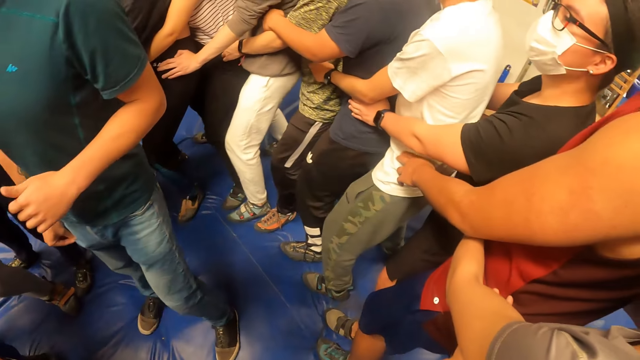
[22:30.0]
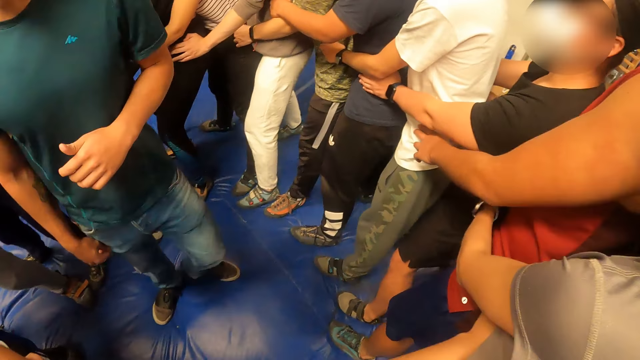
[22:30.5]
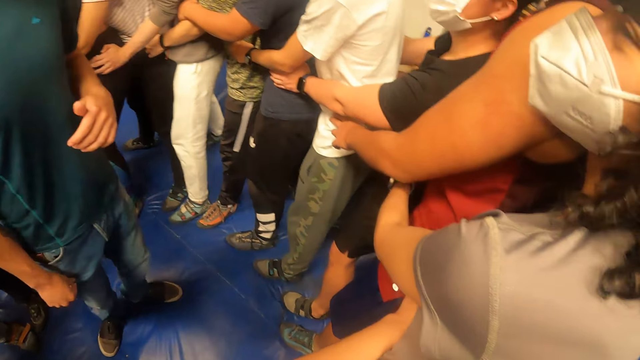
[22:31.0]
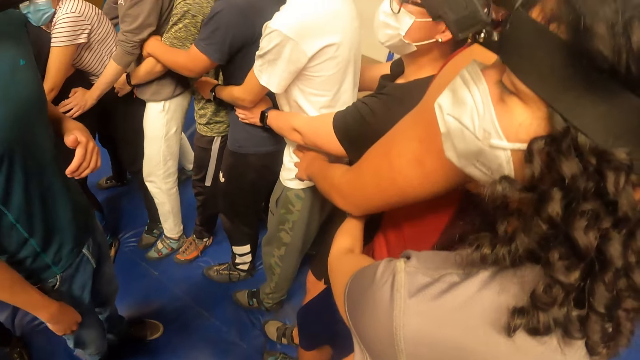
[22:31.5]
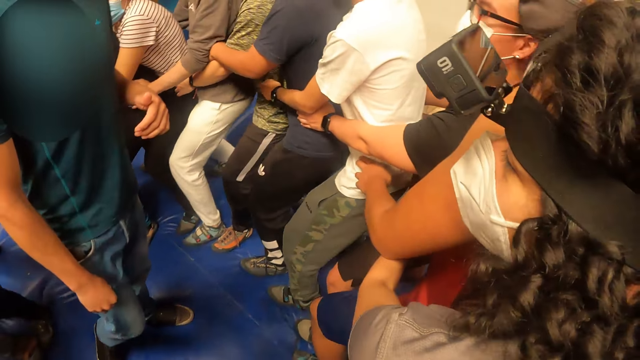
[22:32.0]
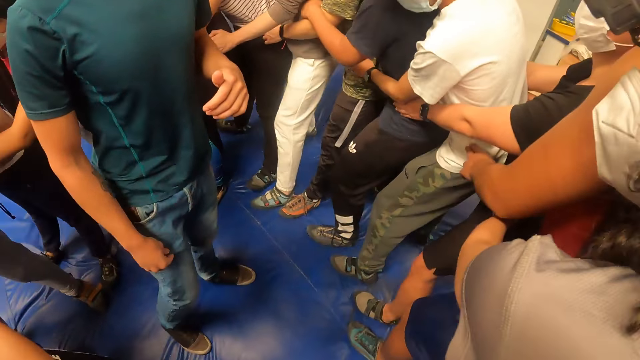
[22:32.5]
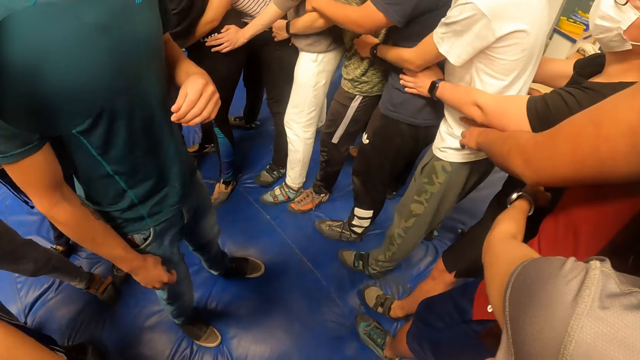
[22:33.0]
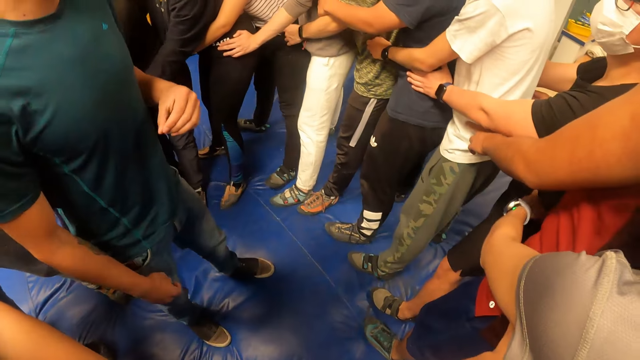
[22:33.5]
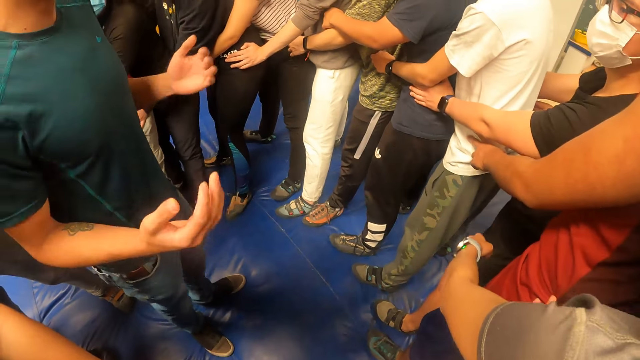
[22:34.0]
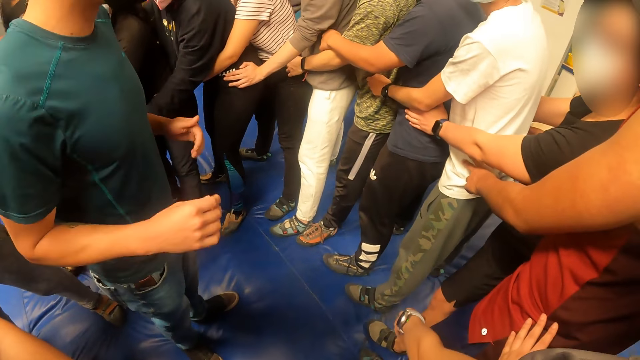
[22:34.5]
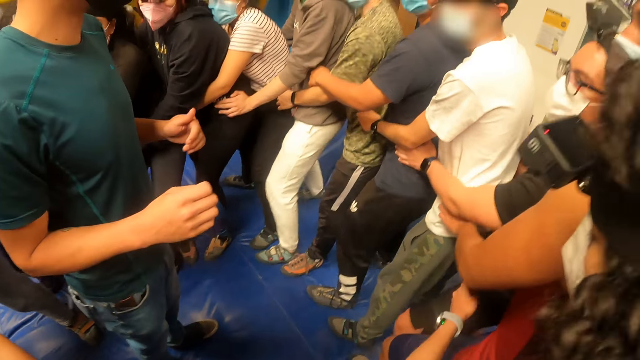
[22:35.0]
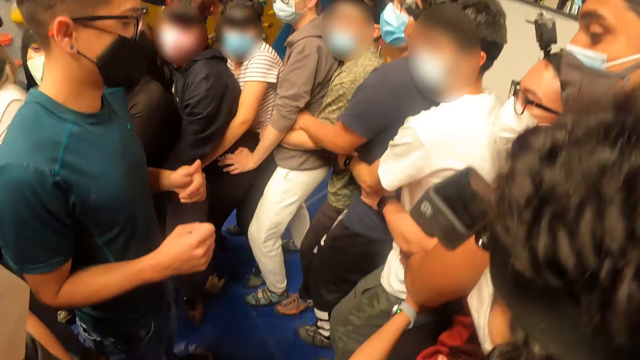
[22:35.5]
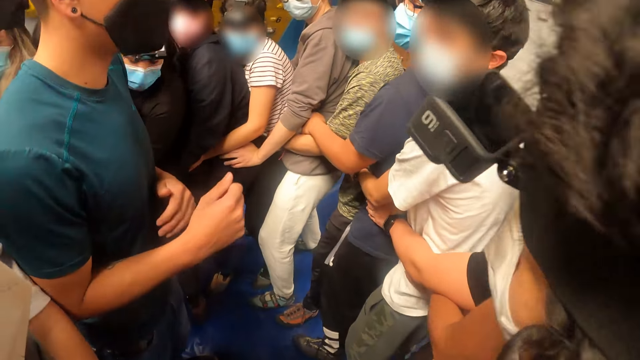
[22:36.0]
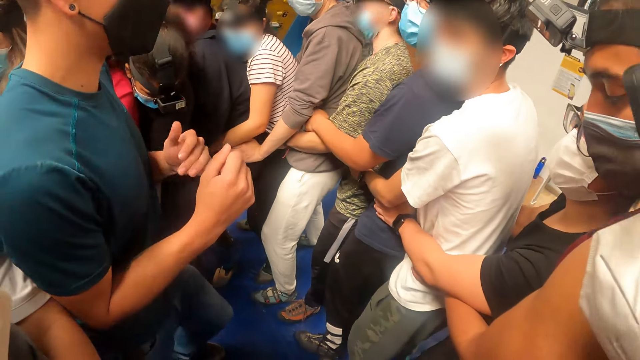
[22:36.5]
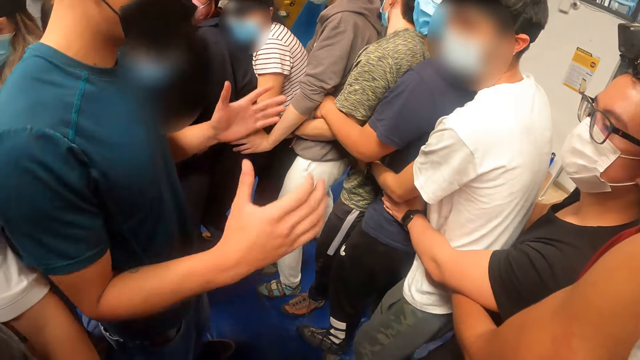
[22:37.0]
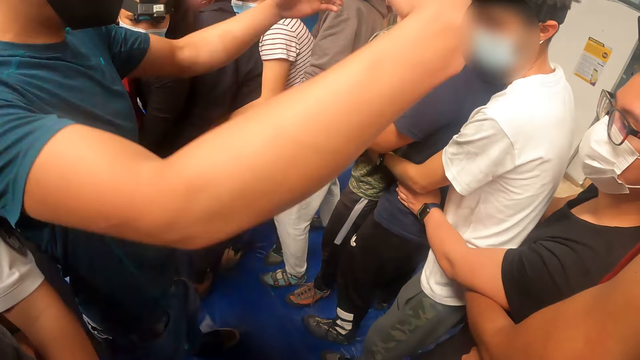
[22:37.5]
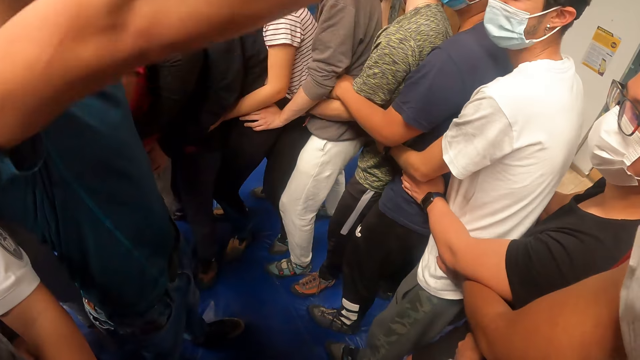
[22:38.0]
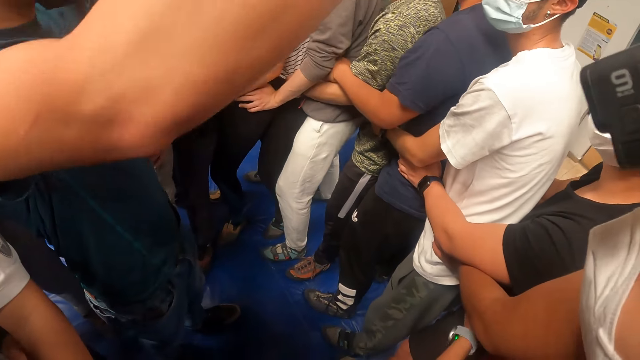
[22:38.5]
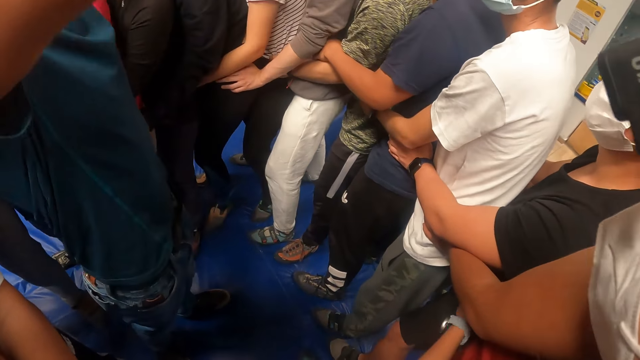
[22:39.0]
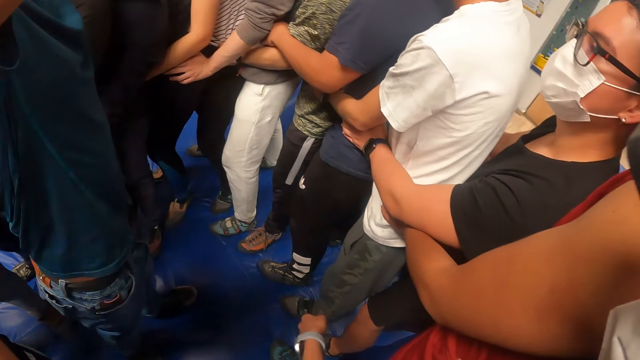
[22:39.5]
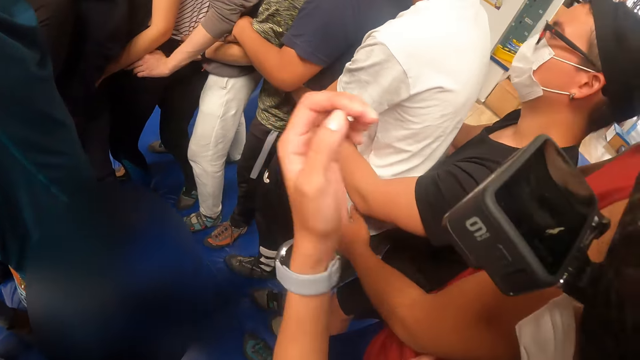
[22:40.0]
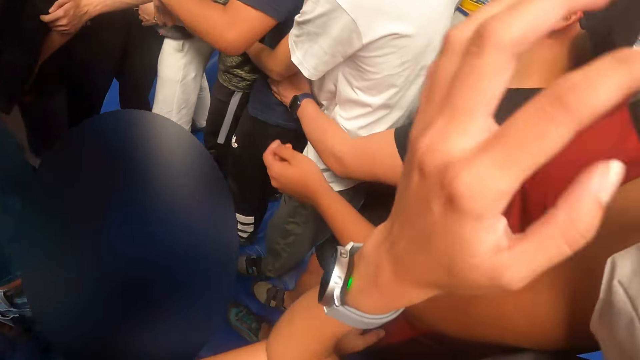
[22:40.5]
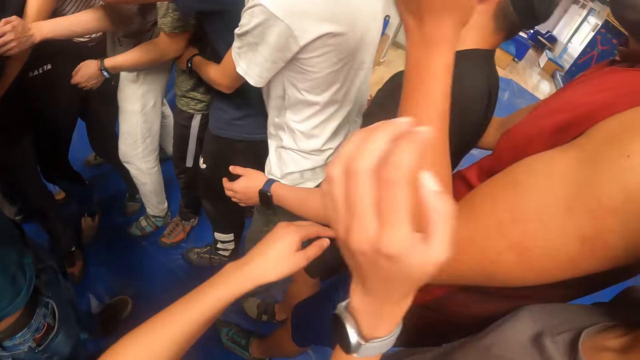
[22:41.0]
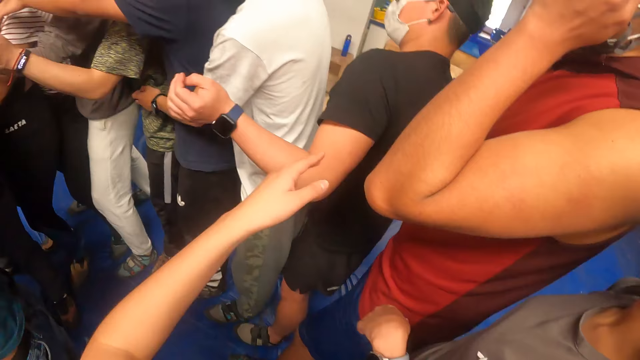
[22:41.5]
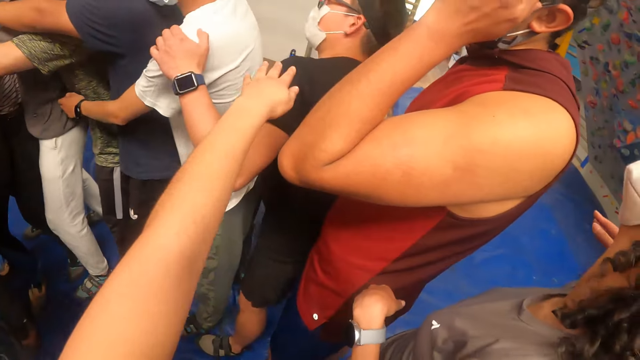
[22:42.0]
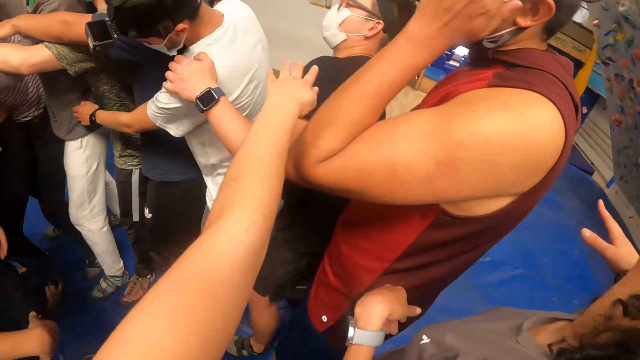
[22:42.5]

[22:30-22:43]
The camera wearer bends on the ground with the team. A man converses with the team. The camera wearer jumps with the team. The man converses with the team.

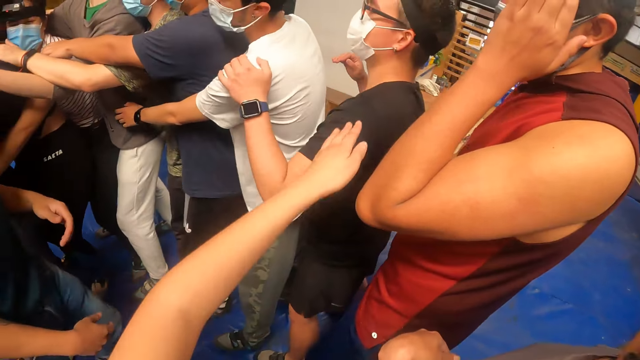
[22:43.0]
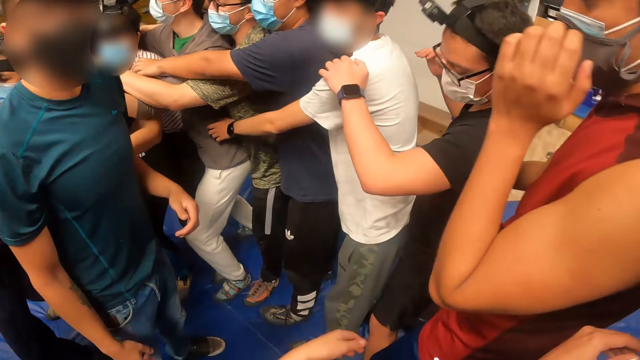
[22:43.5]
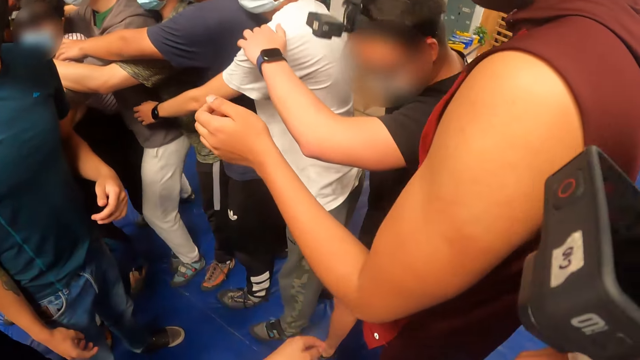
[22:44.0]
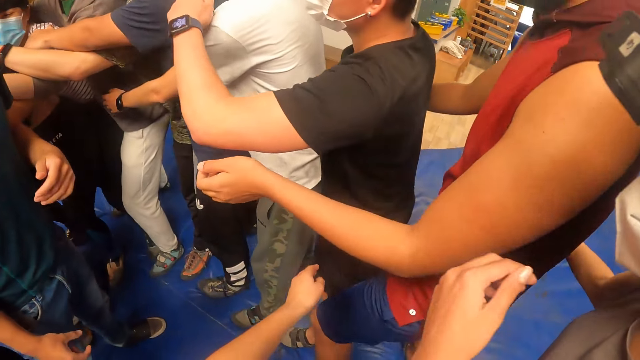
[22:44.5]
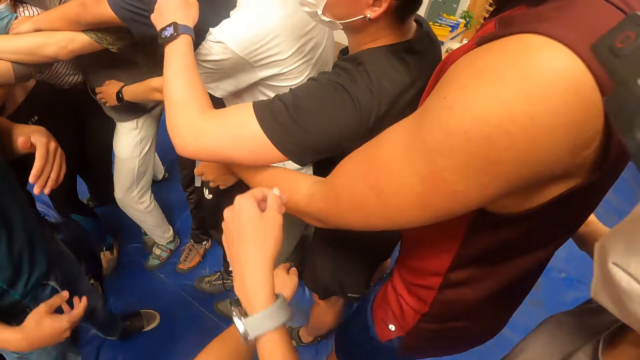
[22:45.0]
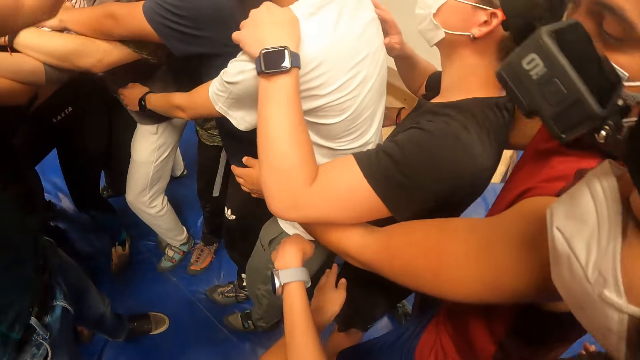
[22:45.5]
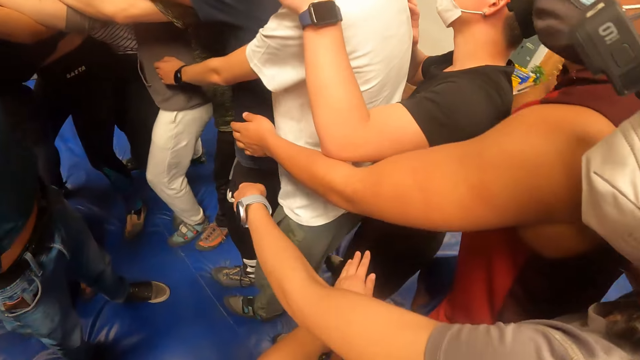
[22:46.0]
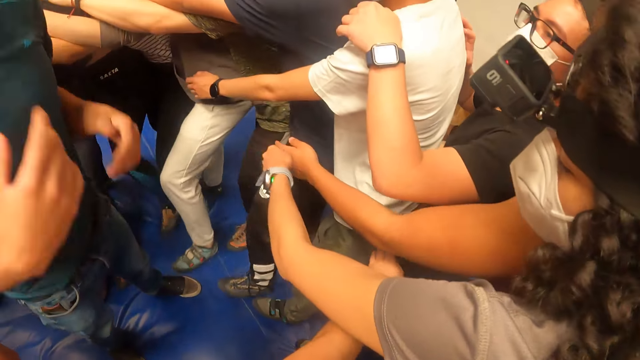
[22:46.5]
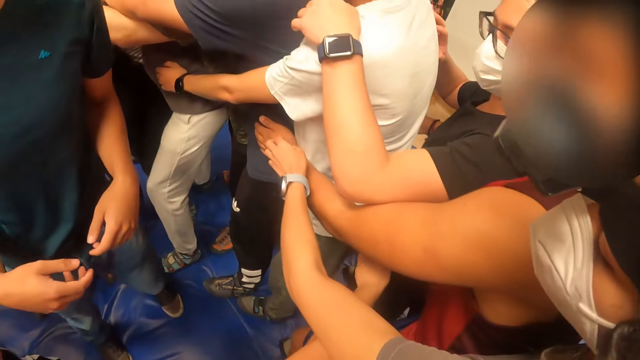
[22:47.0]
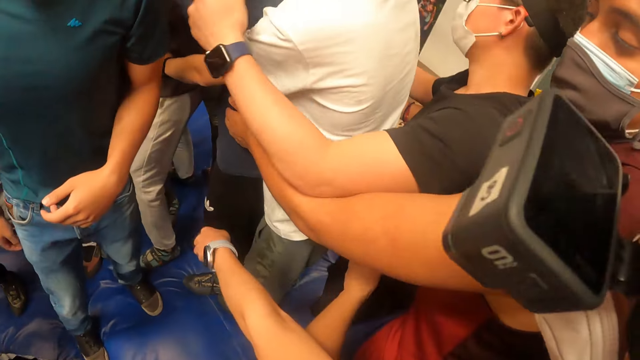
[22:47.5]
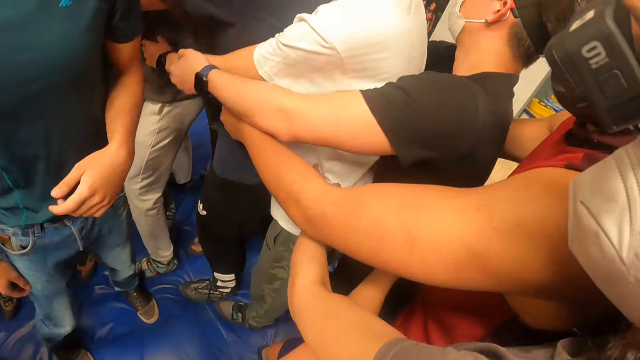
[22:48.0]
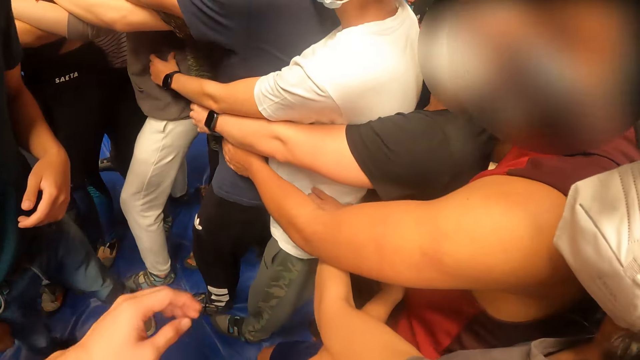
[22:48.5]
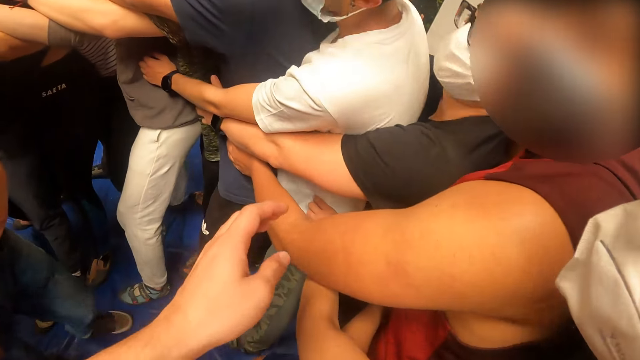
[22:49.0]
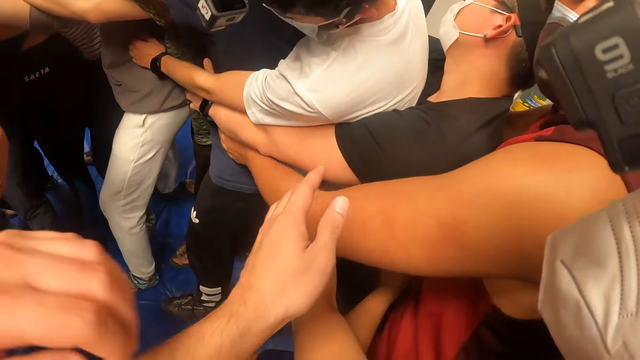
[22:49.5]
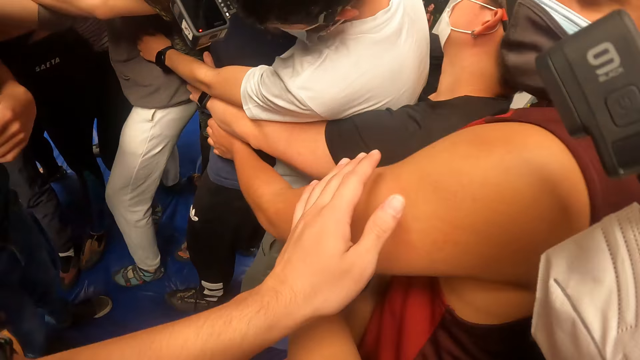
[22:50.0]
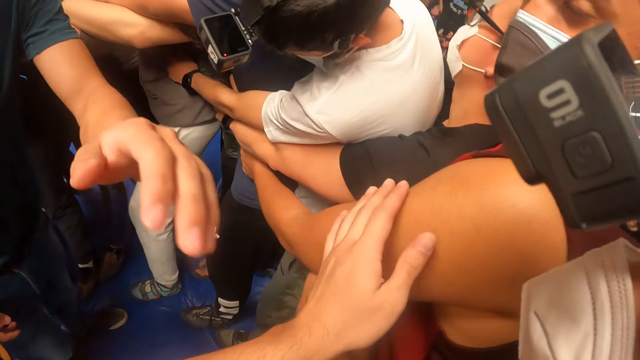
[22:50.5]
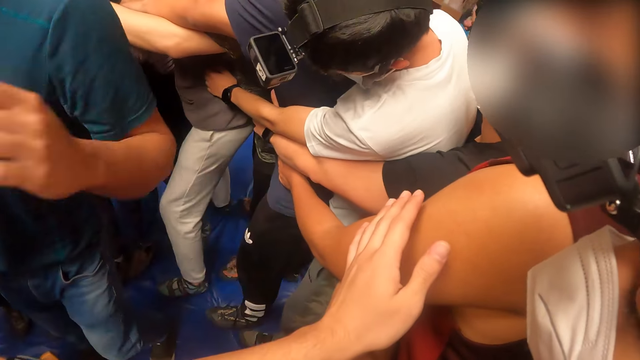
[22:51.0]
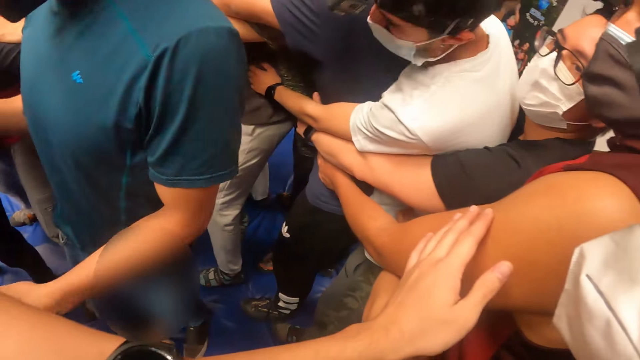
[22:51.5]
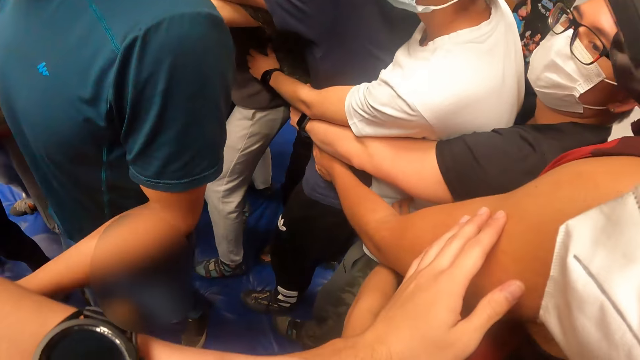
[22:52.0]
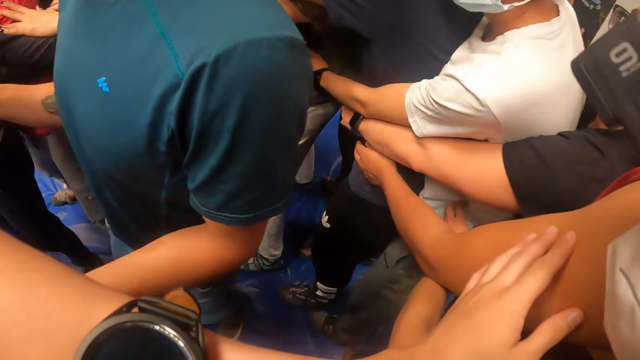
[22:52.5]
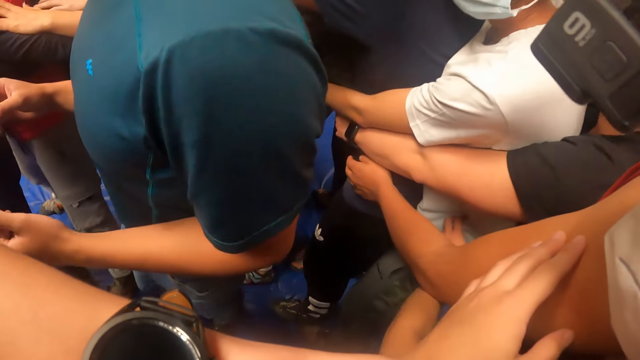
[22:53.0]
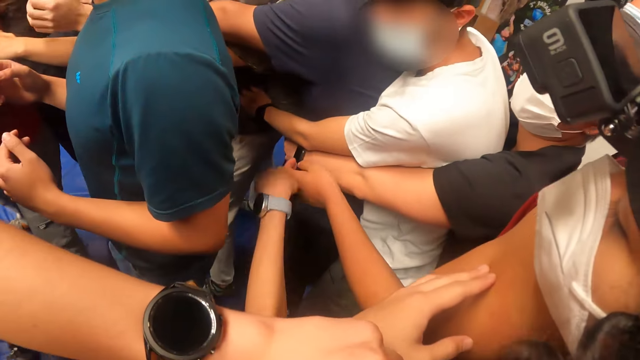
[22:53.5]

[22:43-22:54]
The camera wearer holds a man.
